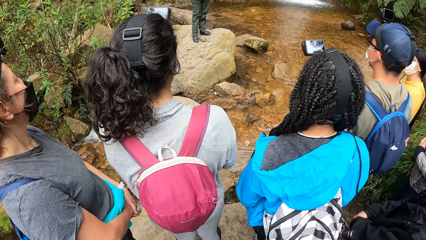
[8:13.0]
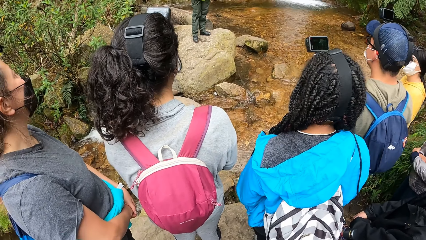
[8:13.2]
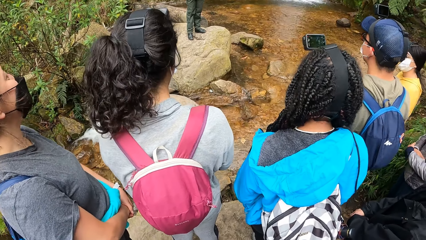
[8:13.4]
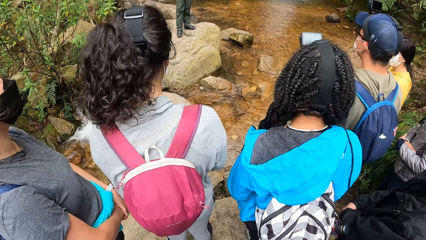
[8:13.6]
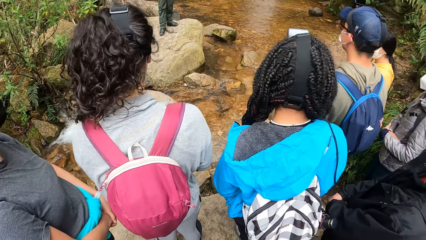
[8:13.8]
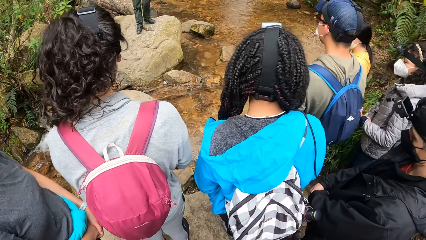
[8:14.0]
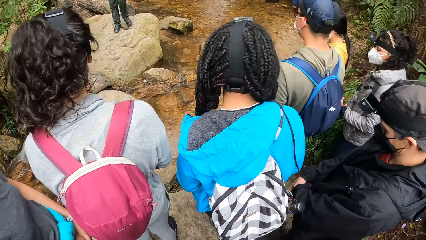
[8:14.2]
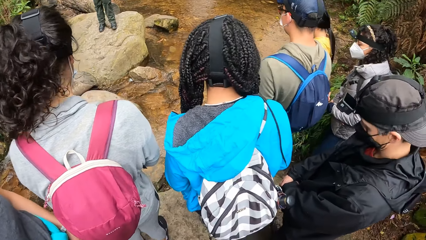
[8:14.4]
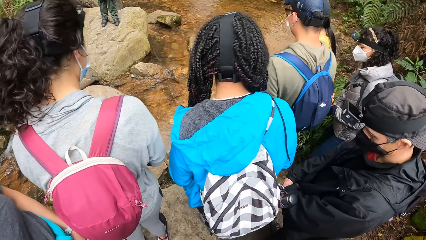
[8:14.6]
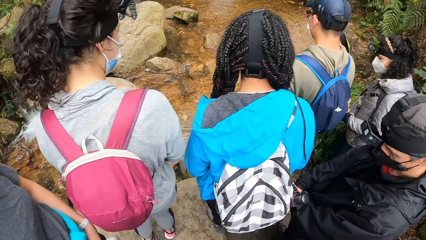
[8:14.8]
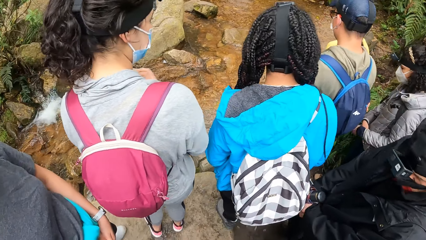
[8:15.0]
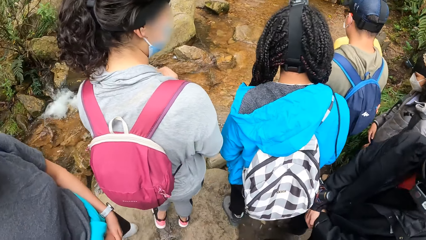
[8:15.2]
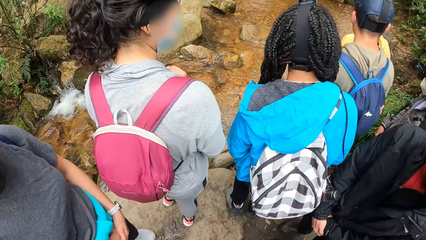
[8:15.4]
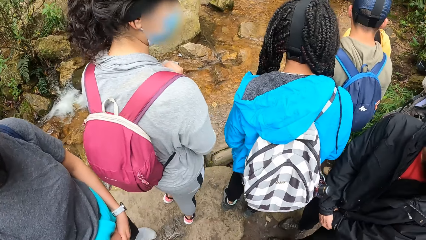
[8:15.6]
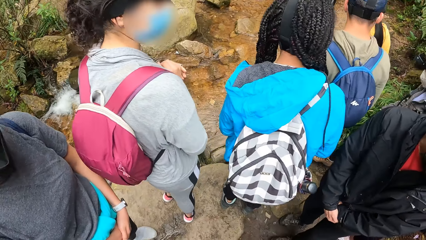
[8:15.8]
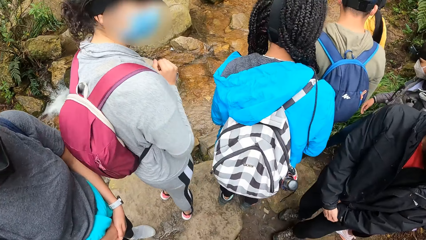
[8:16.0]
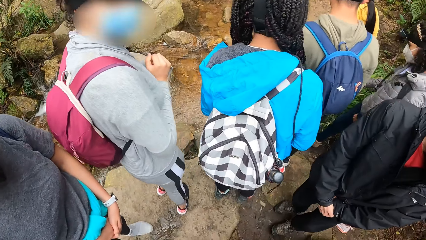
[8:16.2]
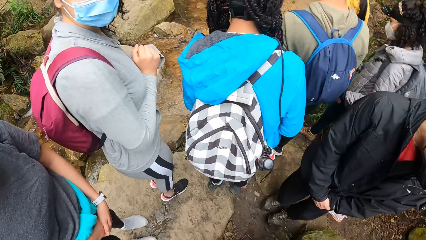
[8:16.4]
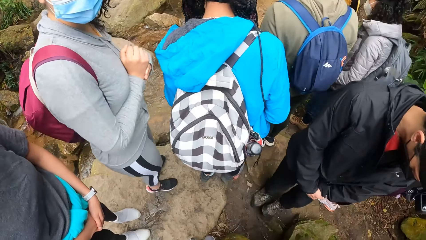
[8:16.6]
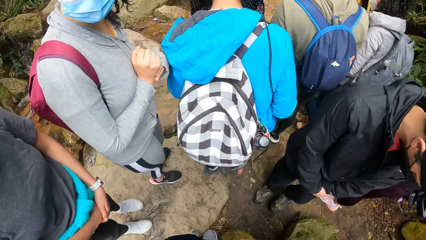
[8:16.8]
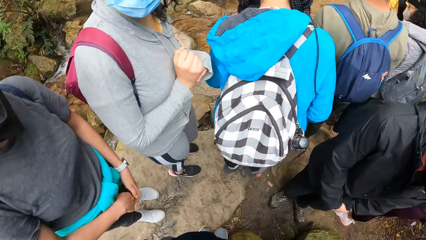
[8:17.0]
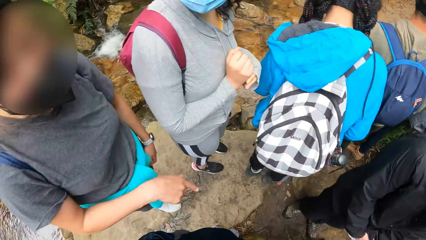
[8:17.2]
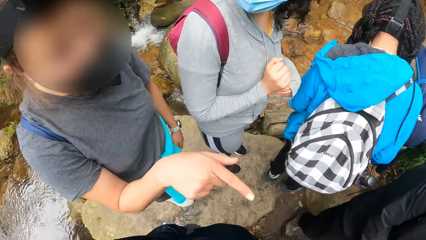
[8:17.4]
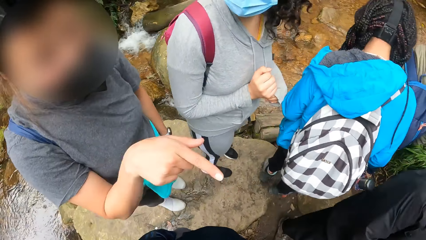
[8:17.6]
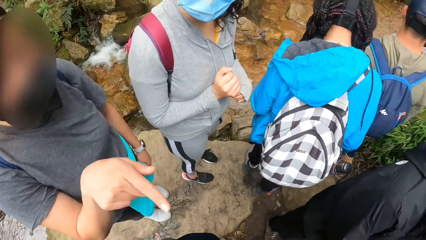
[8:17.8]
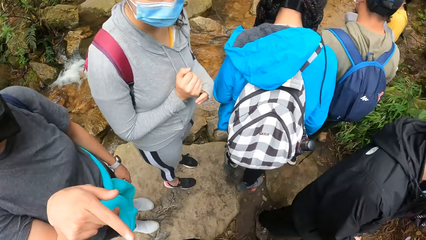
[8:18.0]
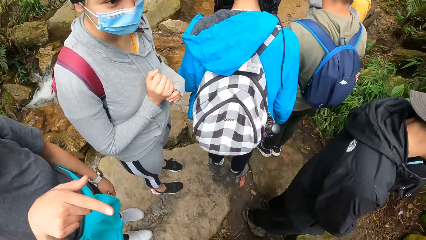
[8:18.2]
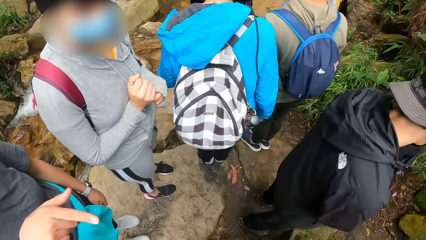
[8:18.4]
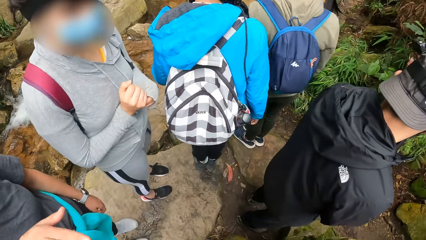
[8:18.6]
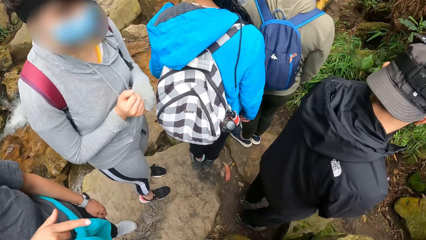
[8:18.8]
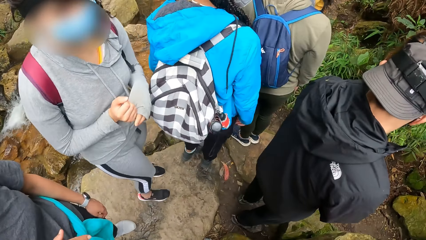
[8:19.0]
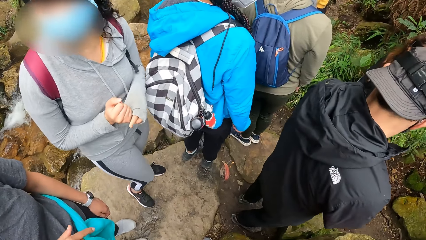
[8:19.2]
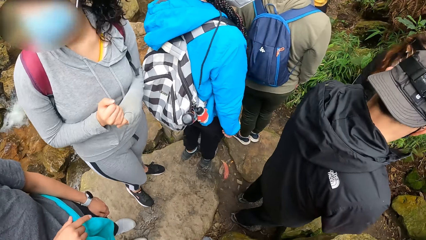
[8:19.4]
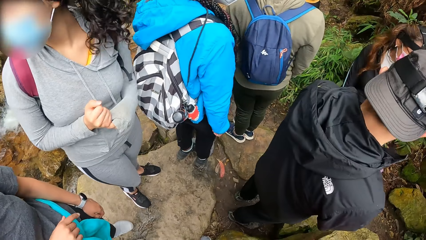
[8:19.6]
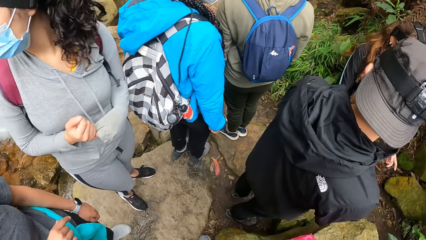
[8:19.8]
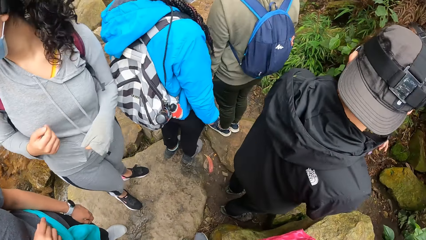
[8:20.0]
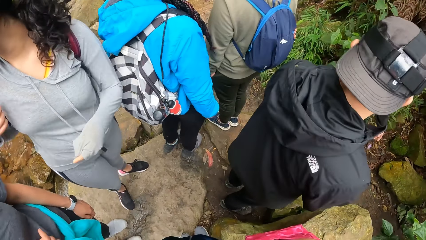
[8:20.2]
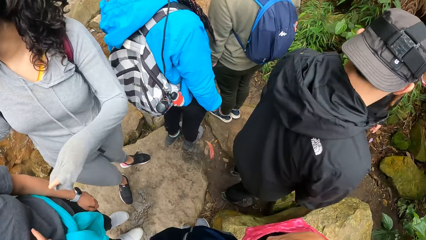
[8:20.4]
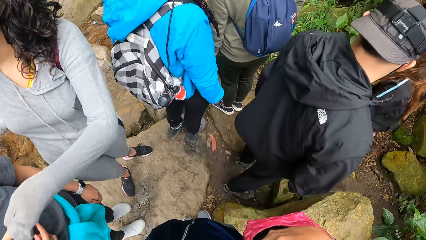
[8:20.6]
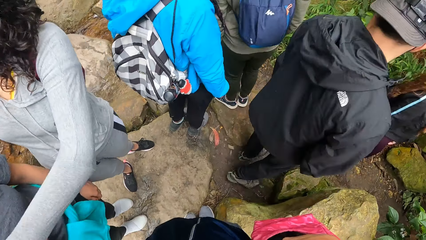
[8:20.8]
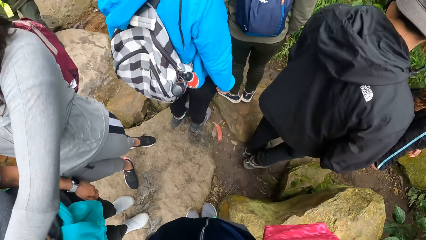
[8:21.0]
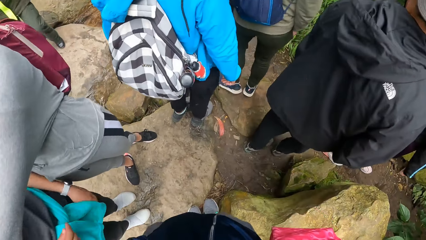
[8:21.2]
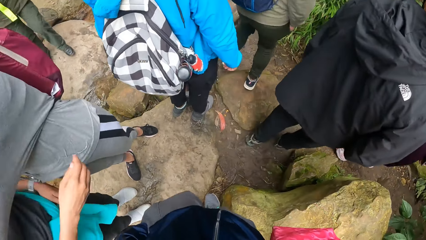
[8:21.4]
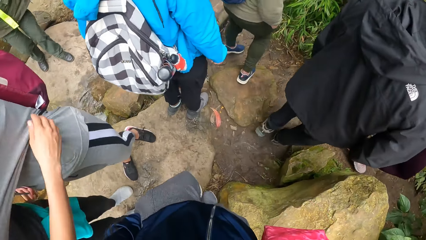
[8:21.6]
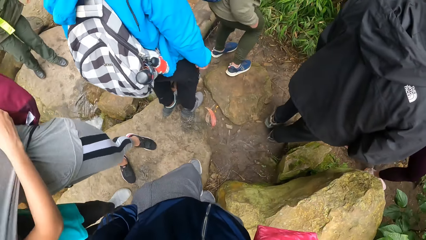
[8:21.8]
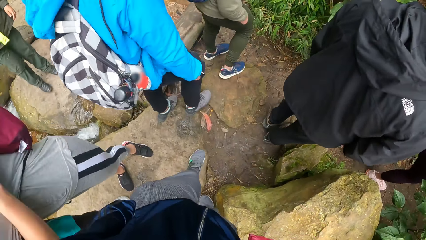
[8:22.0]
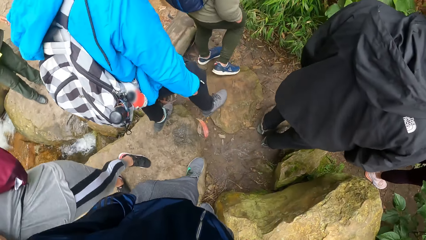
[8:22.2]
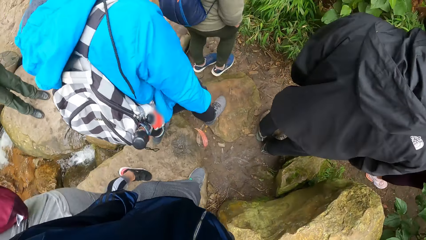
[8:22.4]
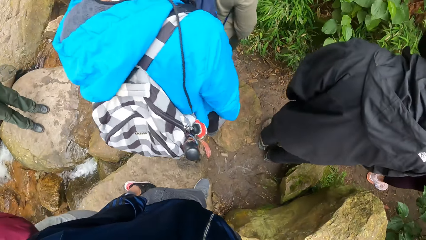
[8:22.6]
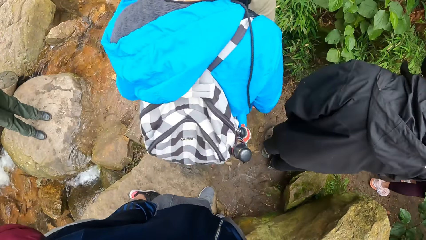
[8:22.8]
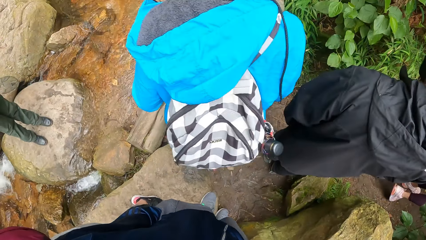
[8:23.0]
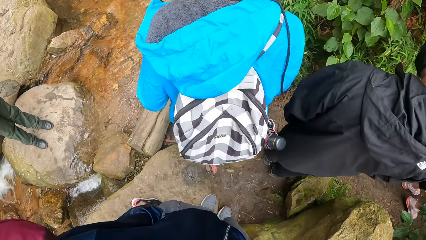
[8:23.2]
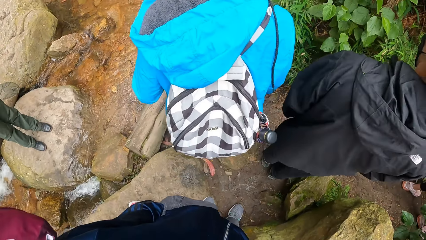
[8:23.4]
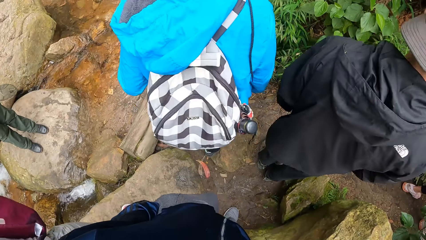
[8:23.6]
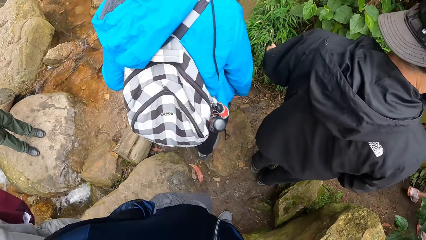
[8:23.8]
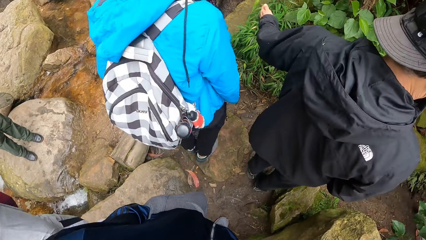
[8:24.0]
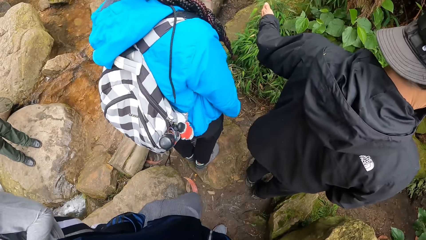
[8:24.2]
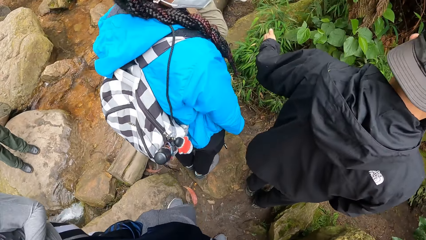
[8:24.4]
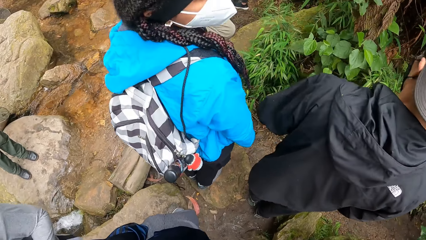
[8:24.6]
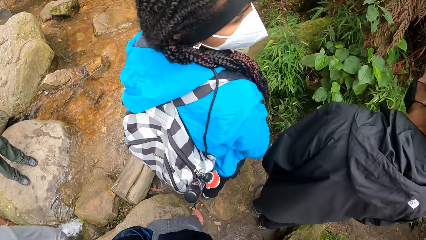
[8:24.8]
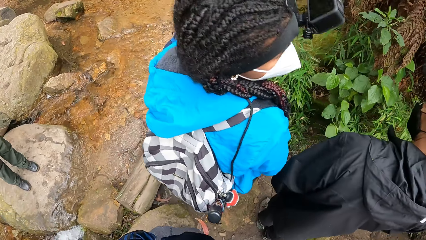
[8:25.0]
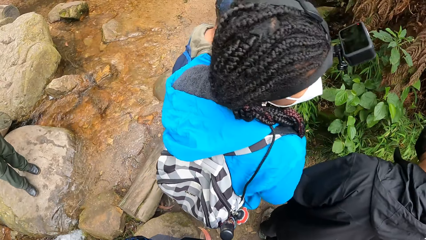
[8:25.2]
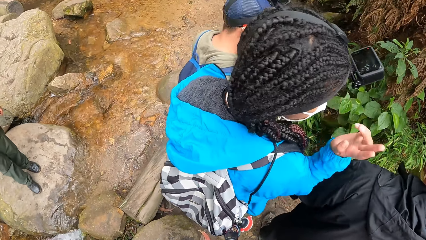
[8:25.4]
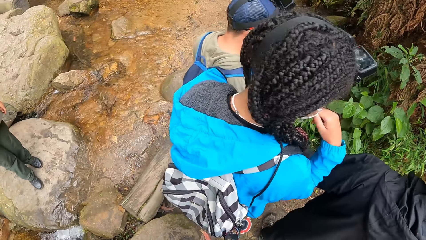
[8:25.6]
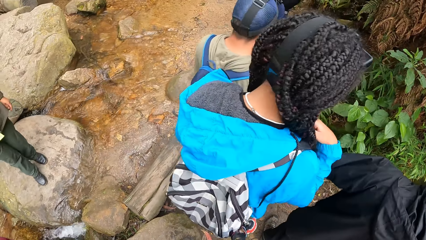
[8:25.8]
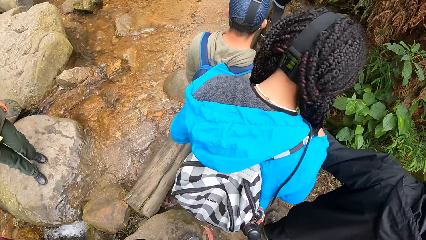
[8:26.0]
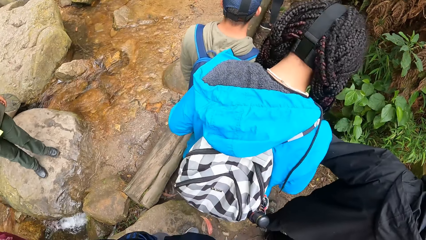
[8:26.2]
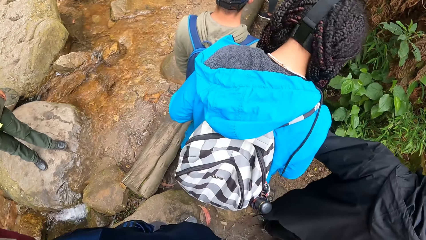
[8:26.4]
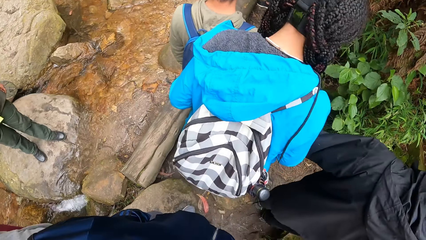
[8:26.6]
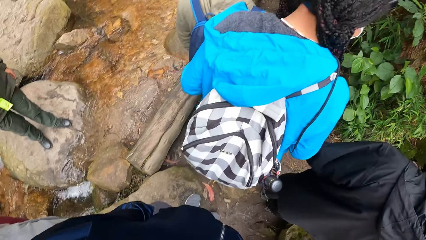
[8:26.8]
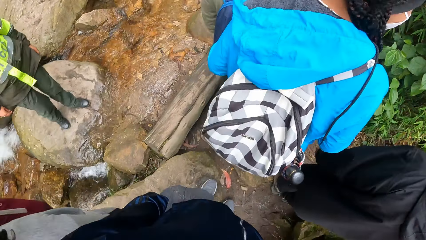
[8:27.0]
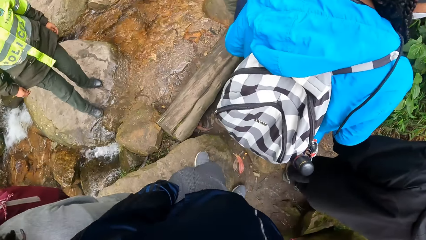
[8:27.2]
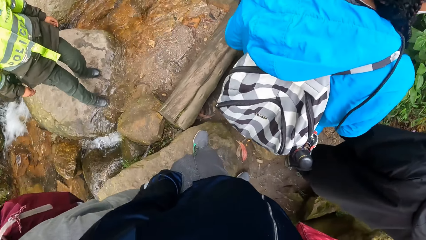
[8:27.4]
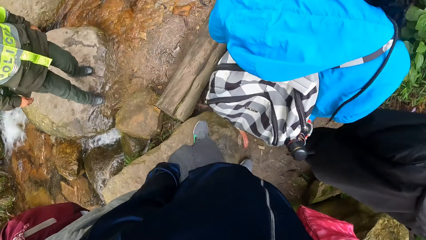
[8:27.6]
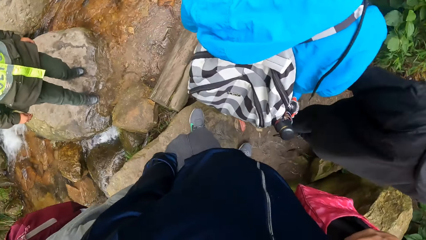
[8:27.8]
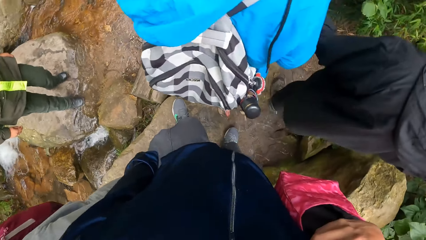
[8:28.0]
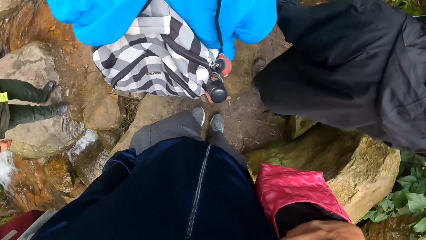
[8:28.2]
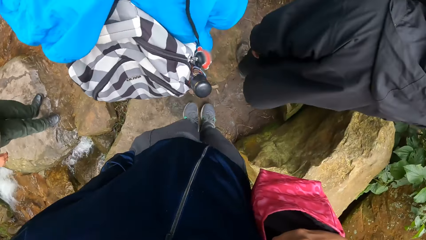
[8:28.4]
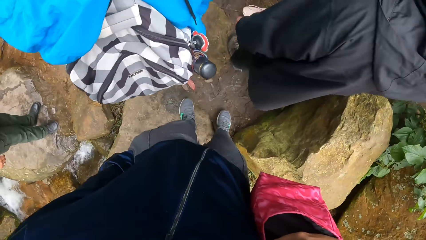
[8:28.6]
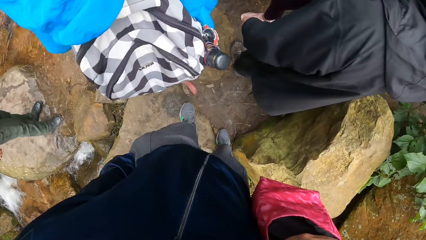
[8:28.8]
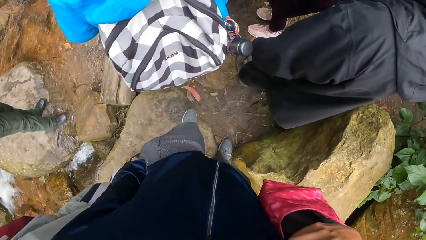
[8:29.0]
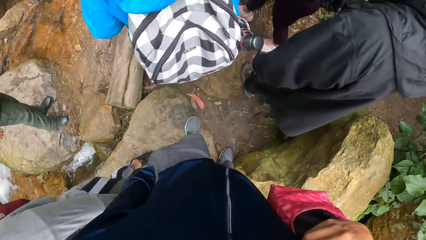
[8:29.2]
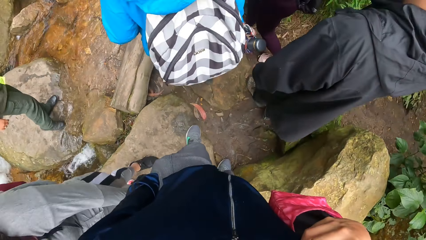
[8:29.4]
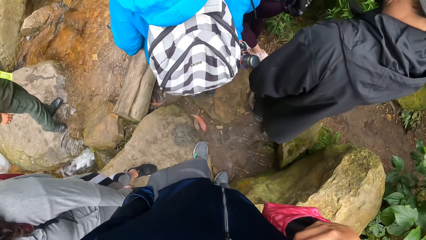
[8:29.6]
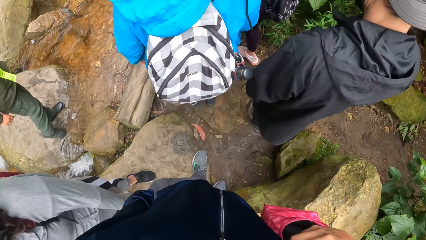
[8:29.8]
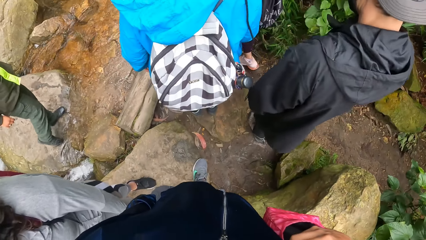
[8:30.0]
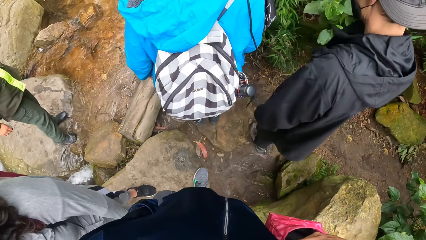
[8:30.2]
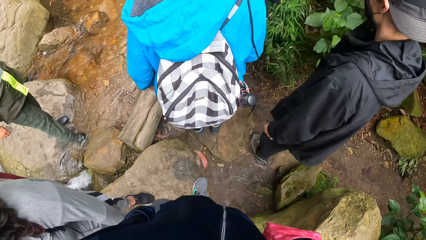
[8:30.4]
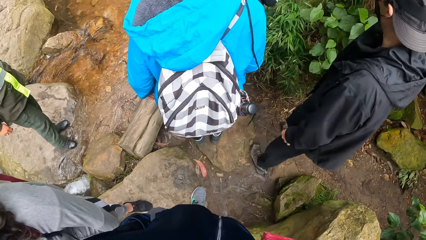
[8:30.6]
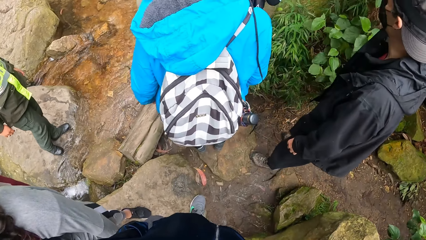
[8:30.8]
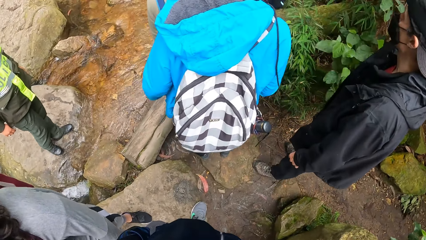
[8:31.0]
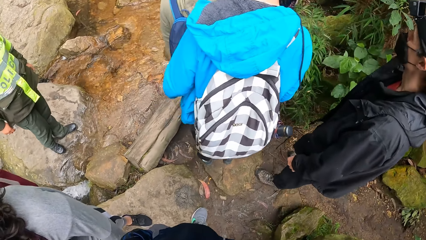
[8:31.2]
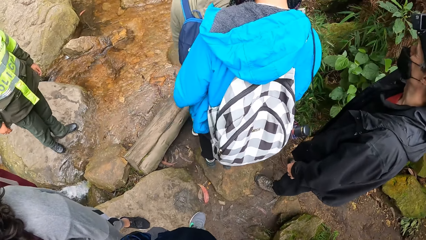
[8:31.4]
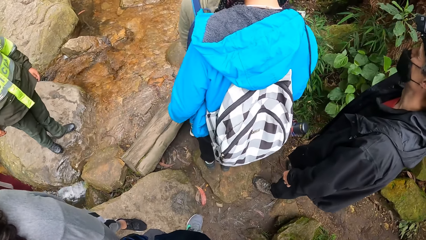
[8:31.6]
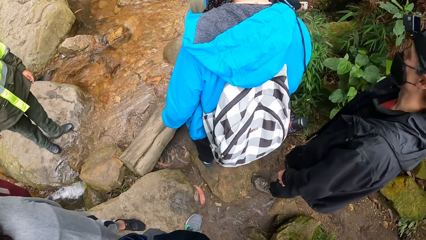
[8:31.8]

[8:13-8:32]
The camera wearer looks around. A woman points her right hand at the camera wearer. Another woman hugs the first woman. The camera wearer looks around. A man gestures with his left hand. The camera wearer walks along the bush path with the group of people.
